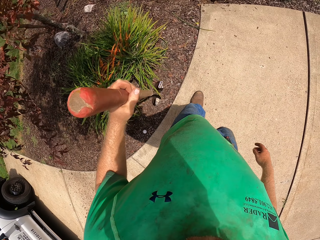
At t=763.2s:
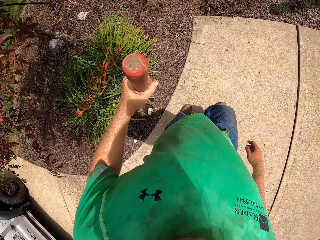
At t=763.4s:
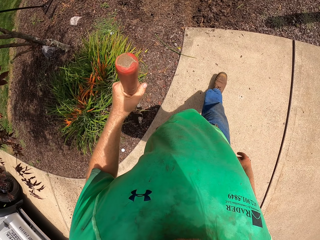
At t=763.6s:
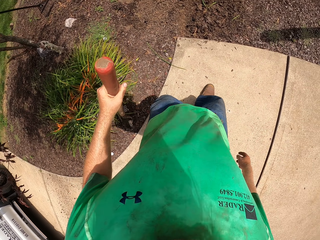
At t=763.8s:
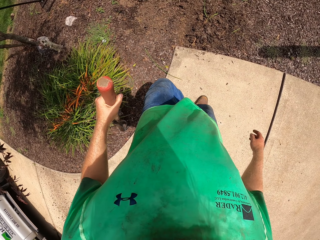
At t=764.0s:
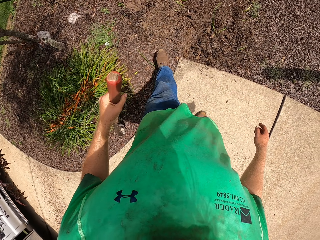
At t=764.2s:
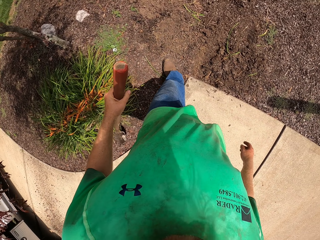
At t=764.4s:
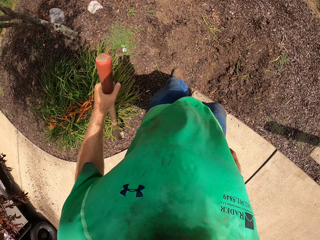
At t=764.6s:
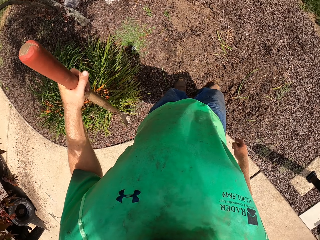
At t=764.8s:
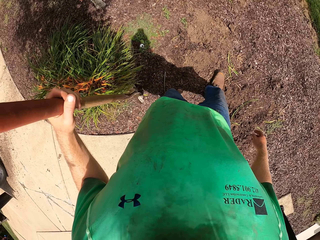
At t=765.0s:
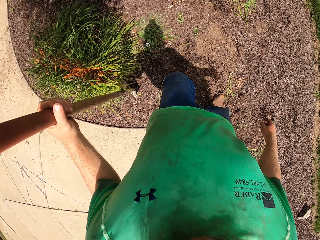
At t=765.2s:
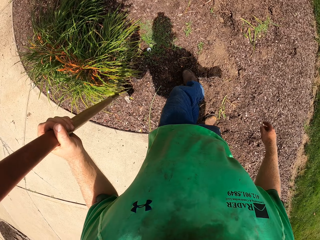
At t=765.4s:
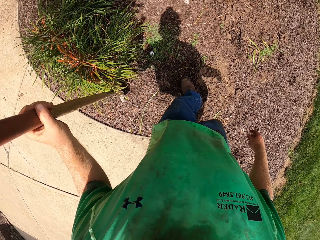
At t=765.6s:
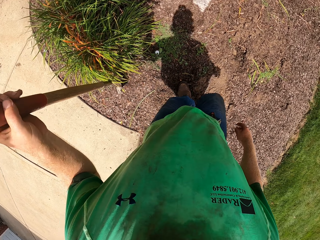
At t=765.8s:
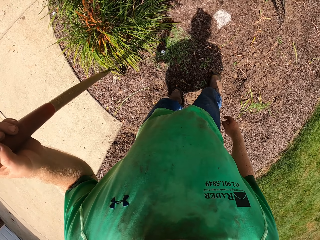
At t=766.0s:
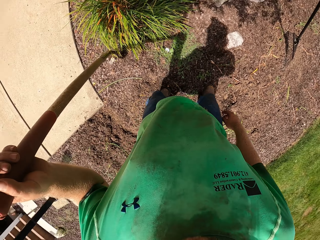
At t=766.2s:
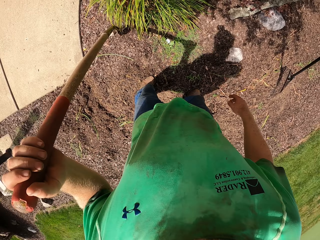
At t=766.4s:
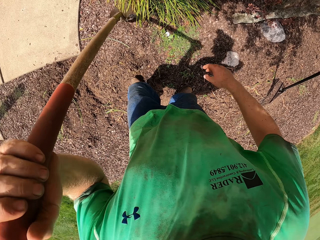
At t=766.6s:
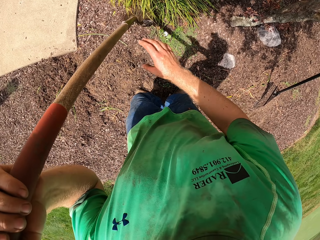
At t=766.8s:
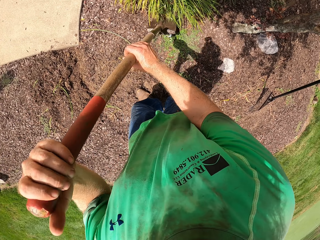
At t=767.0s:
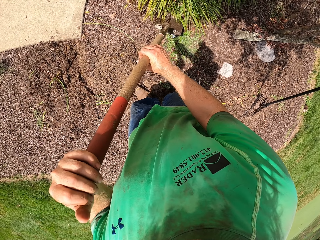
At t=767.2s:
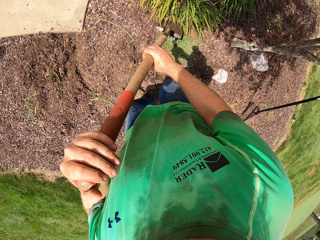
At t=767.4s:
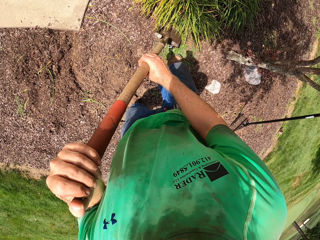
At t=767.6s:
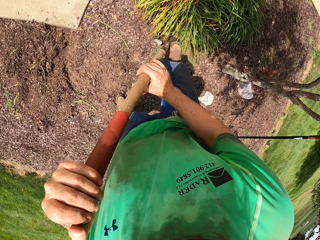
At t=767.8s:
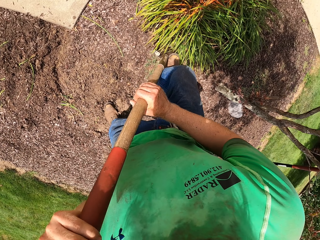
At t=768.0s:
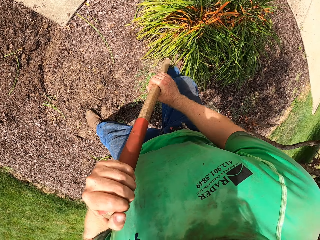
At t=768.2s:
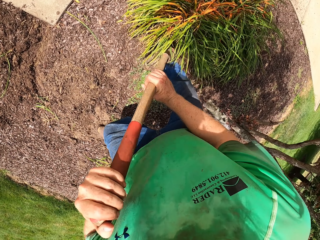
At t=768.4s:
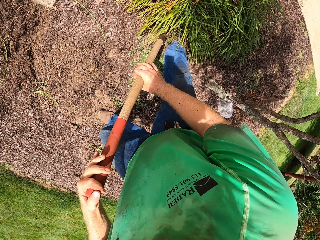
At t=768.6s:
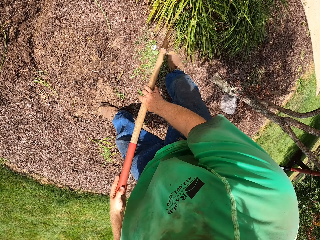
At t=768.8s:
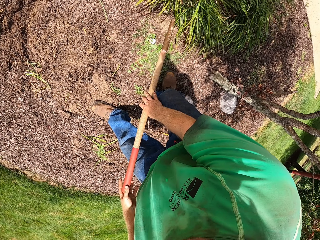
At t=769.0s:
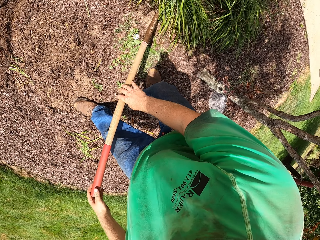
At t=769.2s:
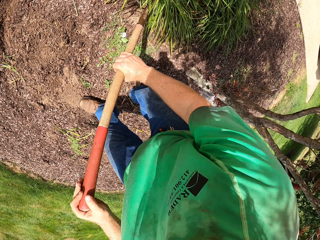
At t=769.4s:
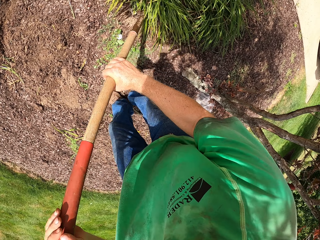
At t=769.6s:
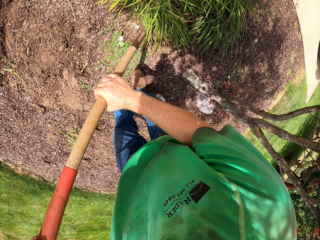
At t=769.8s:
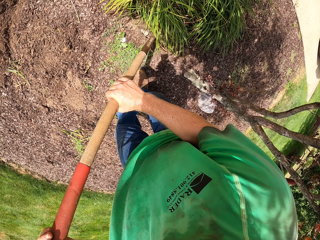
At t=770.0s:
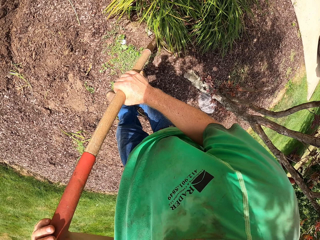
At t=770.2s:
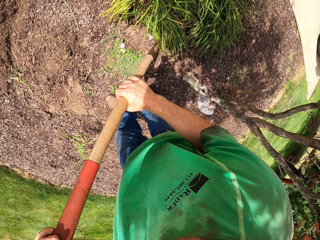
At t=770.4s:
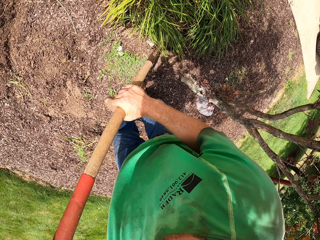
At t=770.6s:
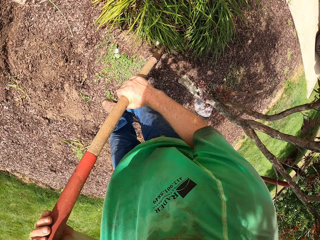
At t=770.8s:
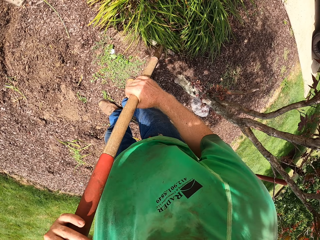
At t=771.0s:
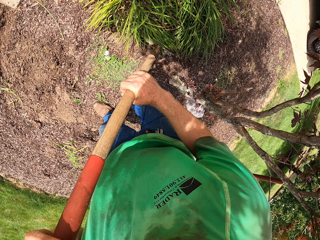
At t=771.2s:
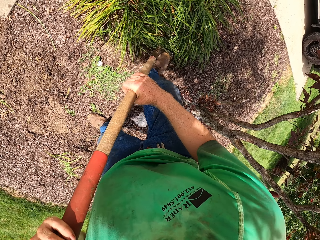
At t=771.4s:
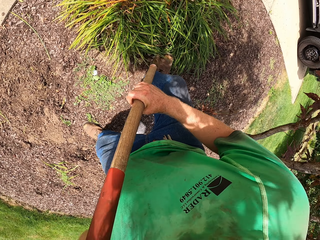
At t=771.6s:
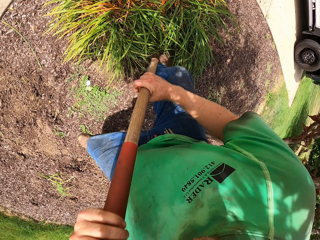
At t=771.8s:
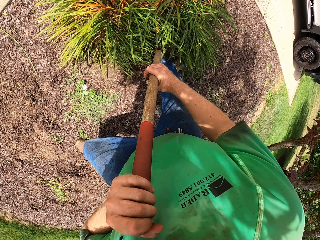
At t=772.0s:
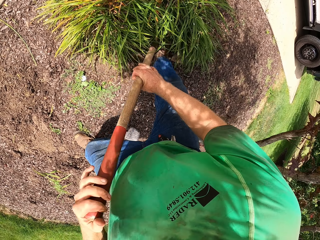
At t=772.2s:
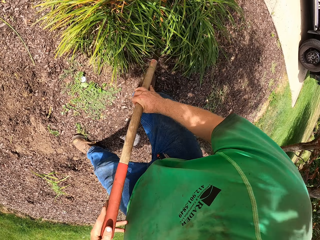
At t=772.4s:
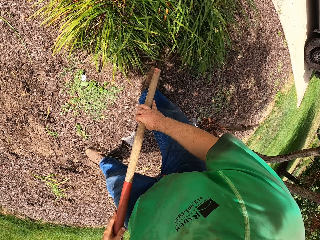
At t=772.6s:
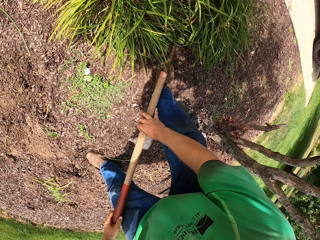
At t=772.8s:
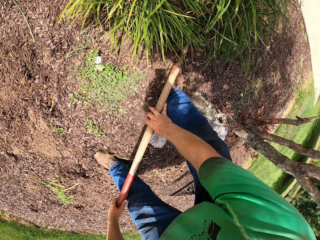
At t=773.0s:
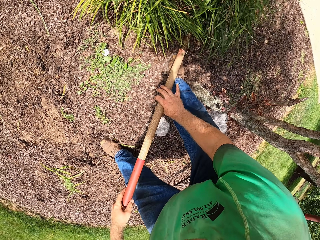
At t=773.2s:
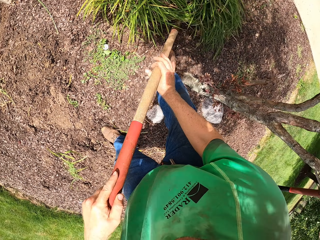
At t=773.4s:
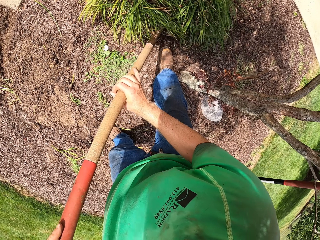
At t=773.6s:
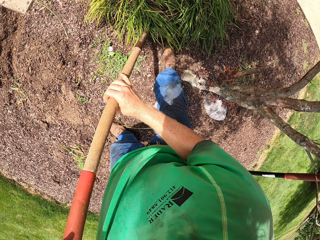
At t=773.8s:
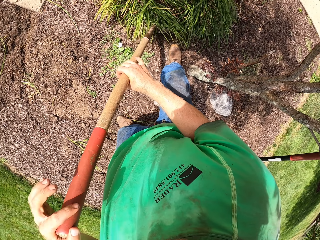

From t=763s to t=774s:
The camera wearer grips the handle of the shovel with his right hand. He stomps the shovel in his hands into the ground with his right leg. He digs the ground with the spade. He presses the shovel into the ground with both hands. He stomps the shovel in his hands into the ground with his right leg. He presses the shovel into the ground with both hands.

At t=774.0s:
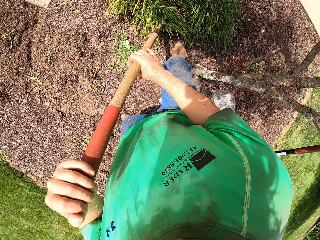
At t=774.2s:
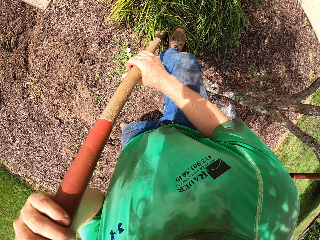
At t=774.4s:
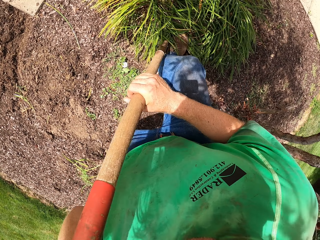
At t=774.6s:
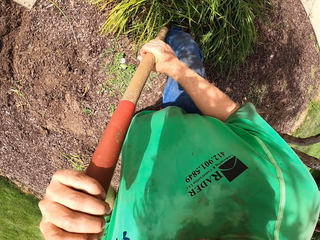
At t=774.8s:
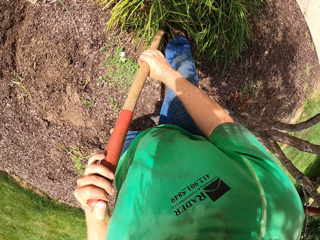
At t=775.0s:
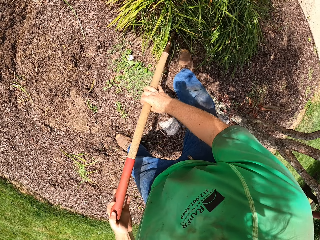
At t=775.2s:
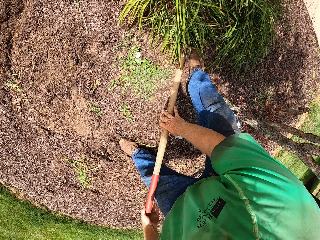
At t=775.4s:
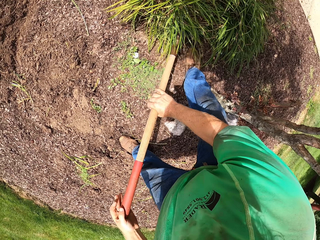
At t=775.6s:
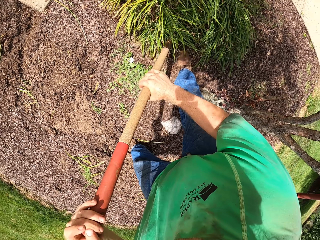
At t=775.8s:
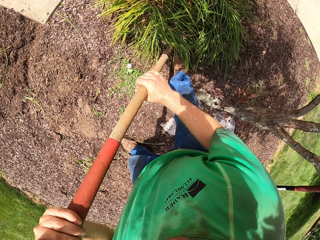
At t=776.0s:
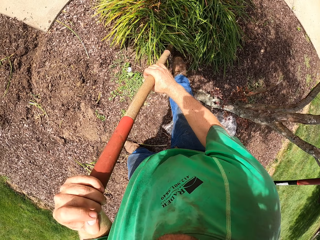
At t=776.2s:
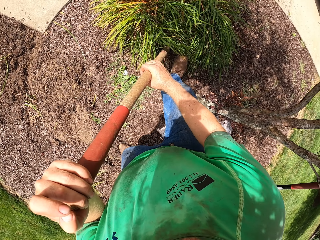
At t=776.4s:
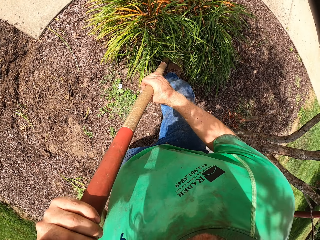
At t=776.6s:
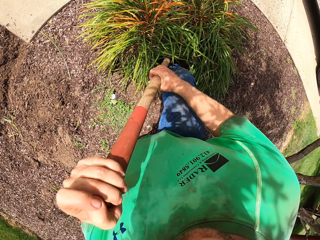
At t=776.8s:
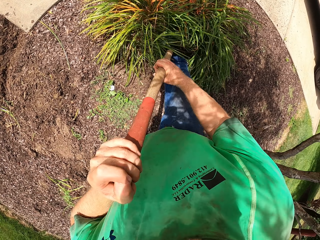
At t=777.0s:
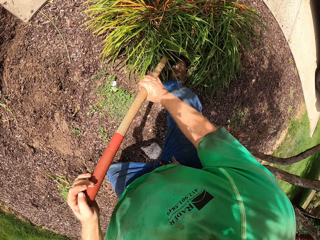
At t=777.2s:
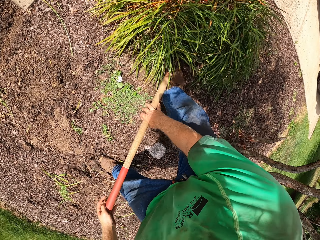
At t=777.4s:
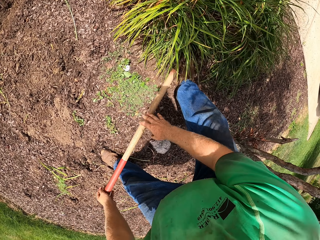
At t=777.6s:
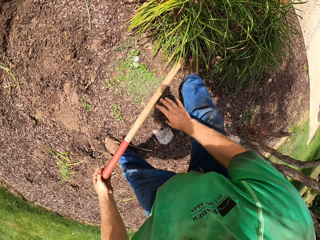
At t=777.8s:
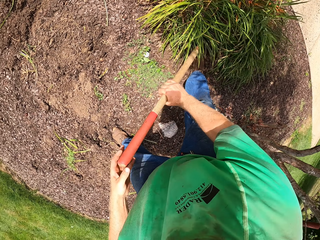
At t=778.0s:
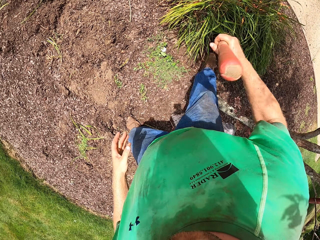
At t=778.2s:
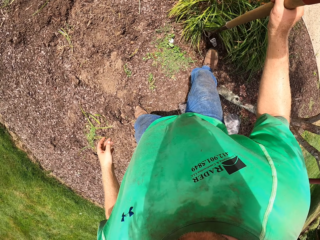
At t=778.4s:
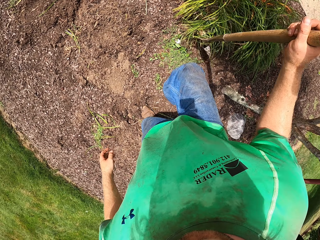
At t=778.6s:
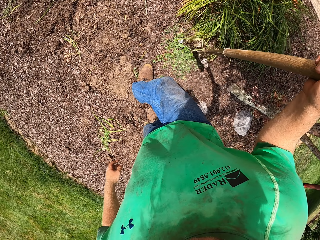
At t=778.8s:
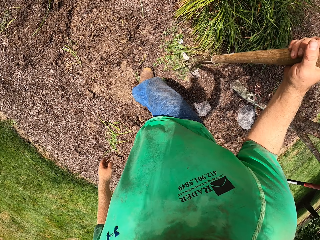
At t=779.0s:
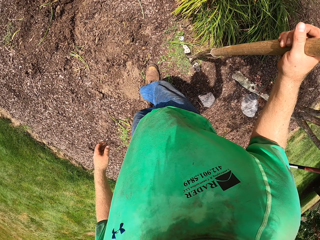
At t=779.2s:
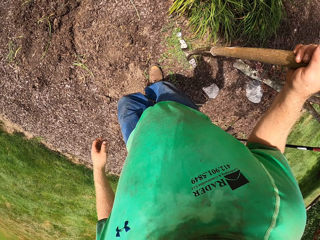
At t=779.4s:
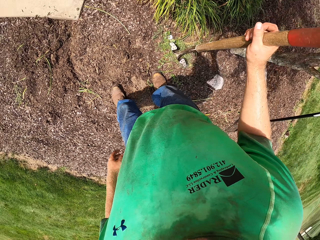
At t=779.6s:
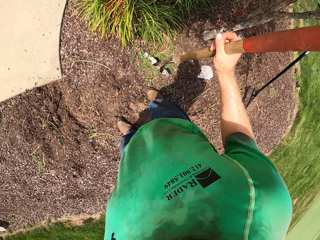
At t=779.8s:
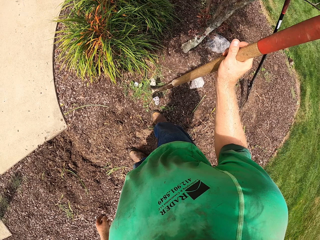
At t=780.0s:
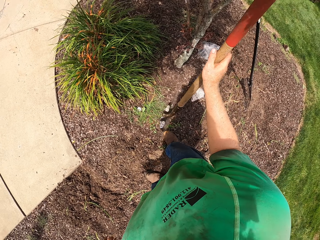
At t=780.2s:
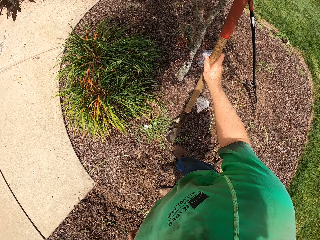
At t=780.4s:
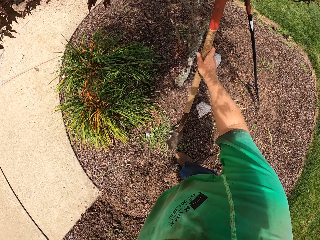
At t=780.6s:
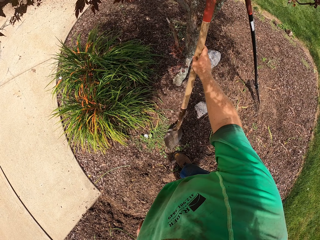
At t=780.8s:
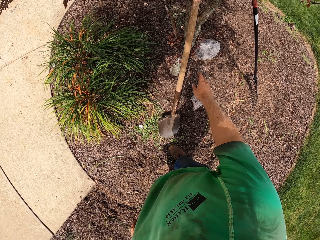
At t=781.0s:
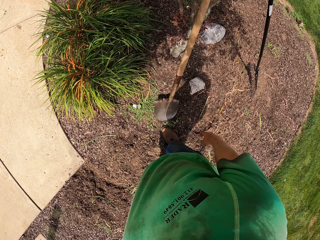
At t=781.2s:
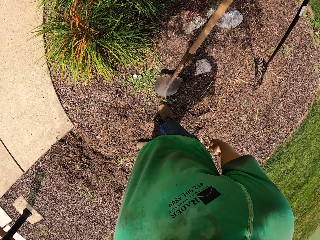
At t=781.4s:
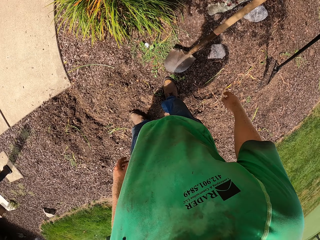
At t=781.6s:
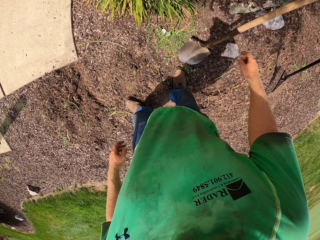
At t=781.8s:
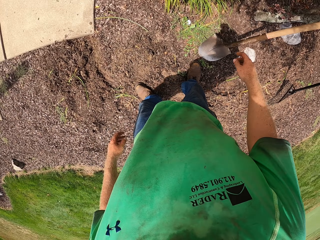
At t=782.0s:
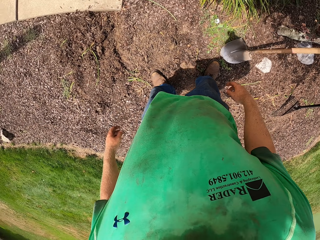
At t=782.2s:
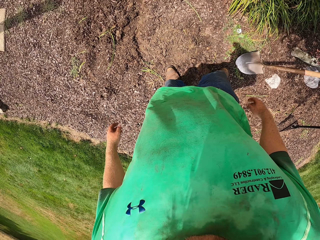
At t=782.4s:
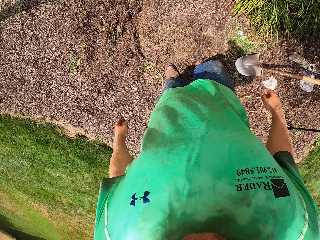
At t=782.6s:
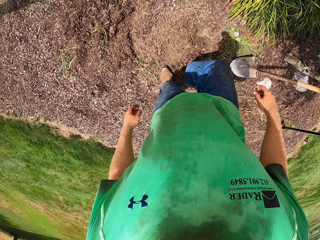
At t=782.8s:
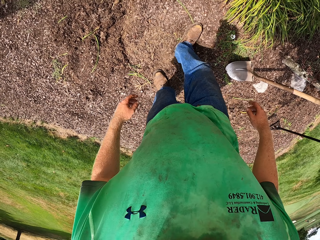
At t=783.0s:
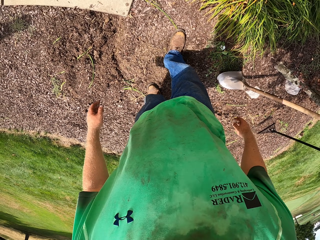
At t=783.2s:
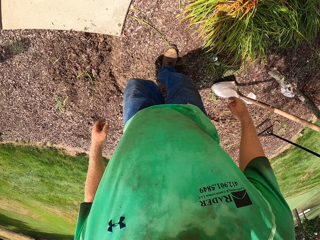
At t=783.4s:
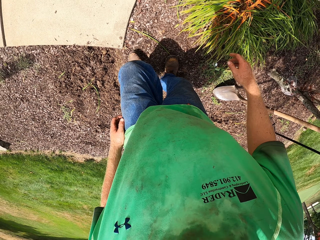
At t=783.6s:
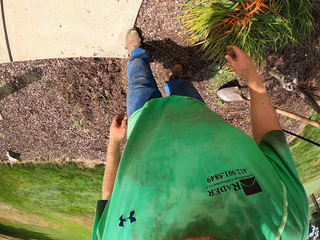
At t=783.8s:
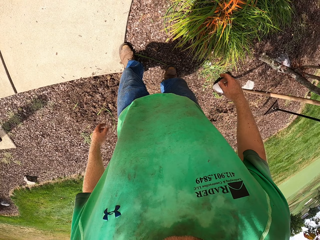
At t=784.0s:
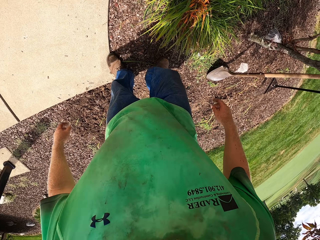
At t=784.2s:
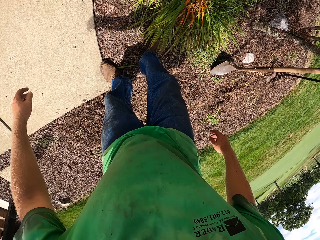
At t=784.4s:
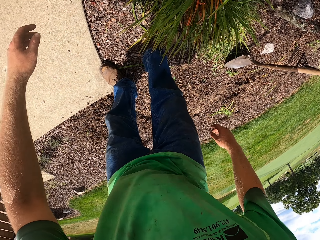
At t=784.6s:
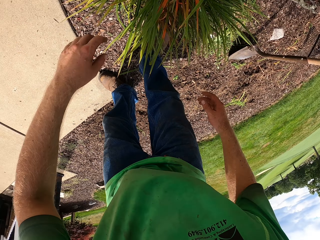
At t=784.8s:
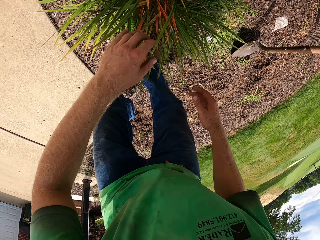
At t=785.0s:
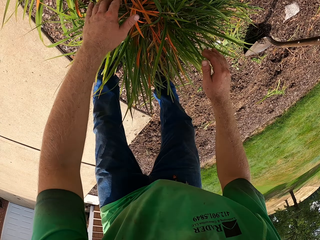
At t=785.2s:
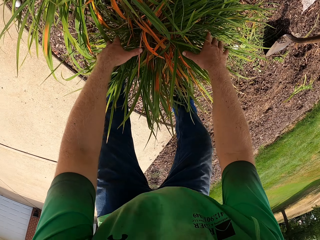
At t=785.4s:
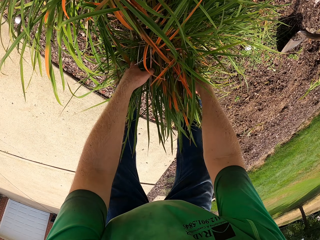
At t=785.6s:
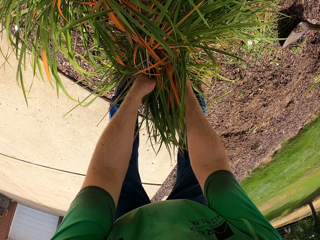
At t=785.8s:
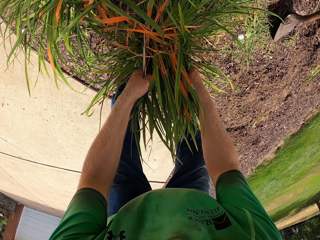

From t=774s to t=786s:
The camera wearer stomps the shovel in his hands into the ground with his right leg. He presses the shovel into the ground with both hands. He stomps the shovel in his hands into the ground with his right leg. He presses the shovel into the ground with both hands. He looks around the garden. He drops the shovel on a small tree with his left hand. He looks around the garden.
